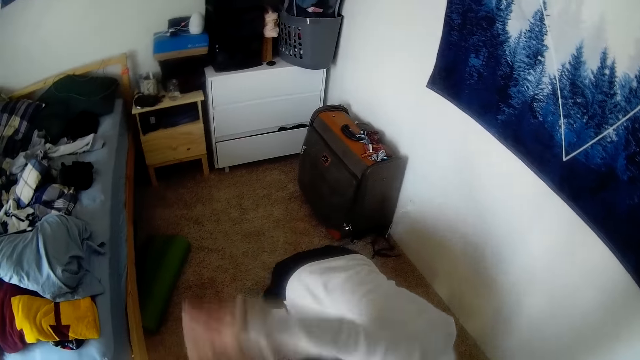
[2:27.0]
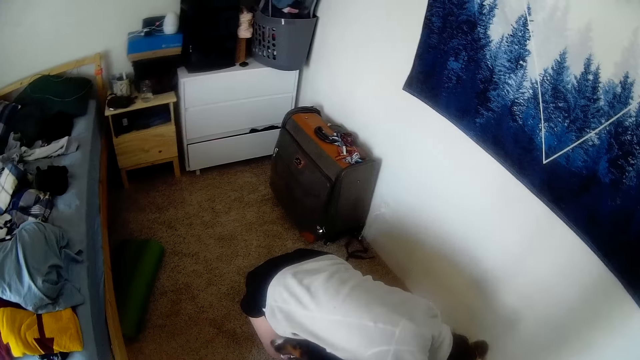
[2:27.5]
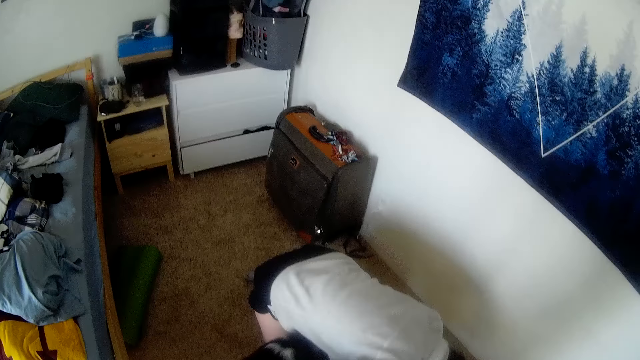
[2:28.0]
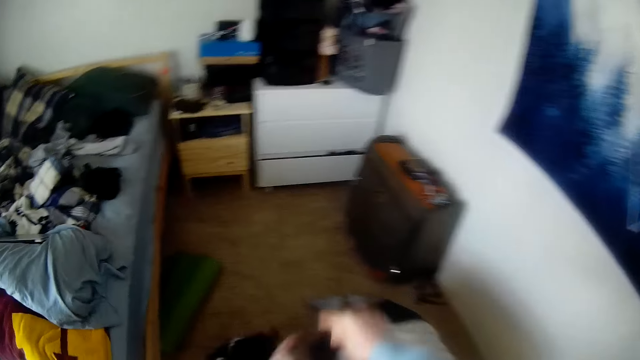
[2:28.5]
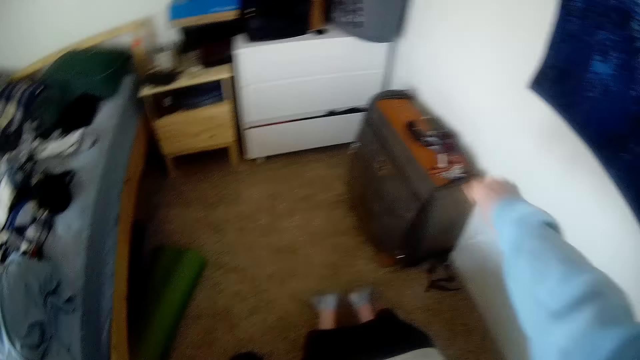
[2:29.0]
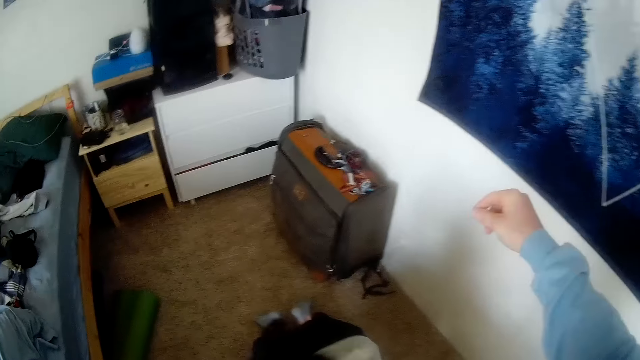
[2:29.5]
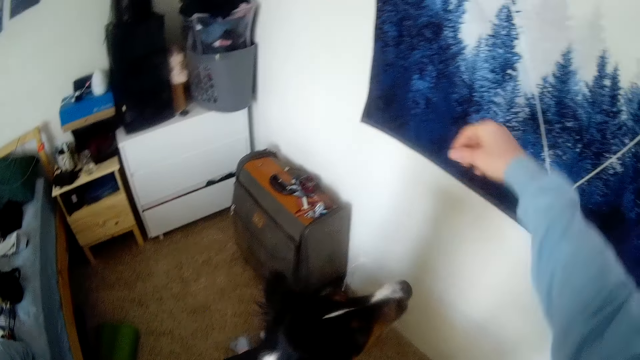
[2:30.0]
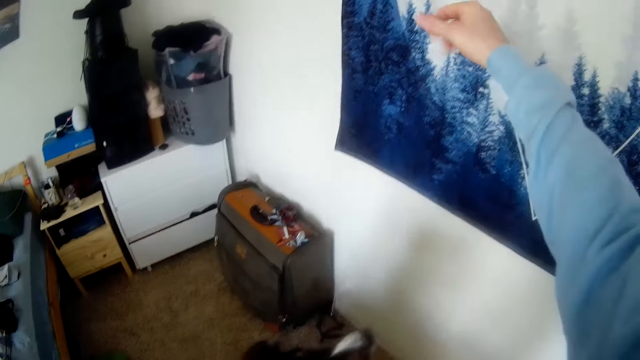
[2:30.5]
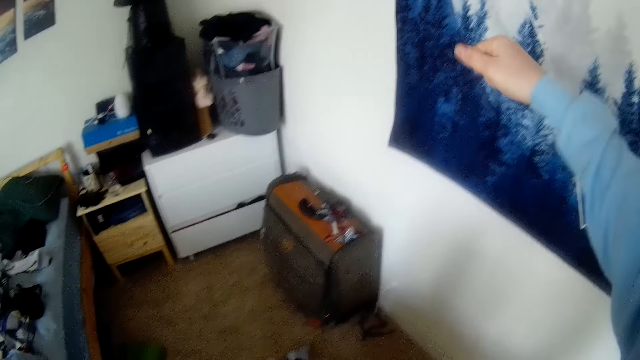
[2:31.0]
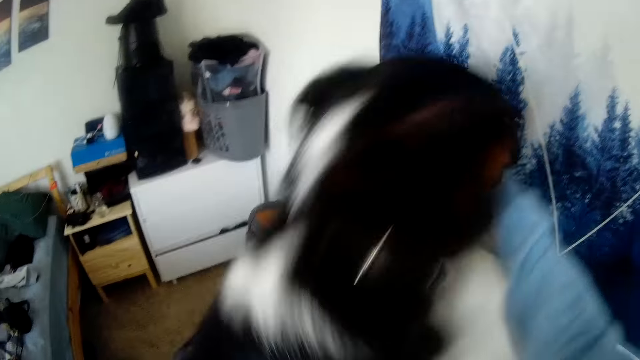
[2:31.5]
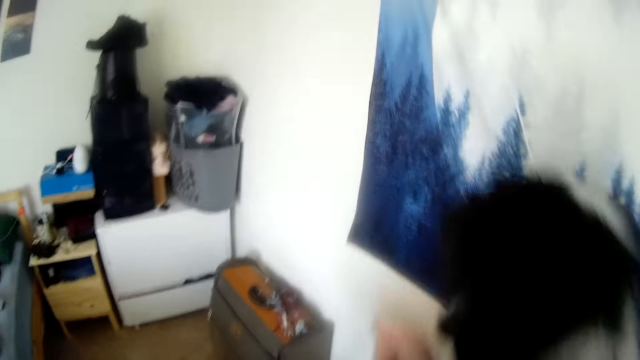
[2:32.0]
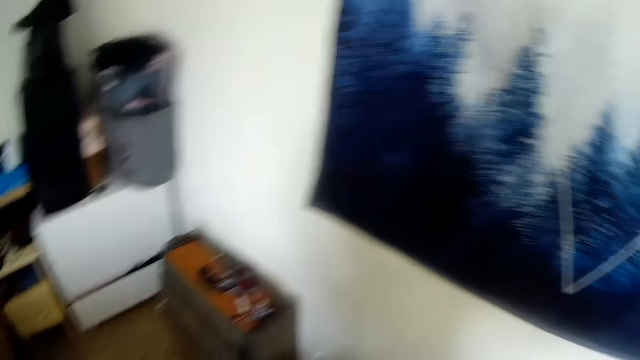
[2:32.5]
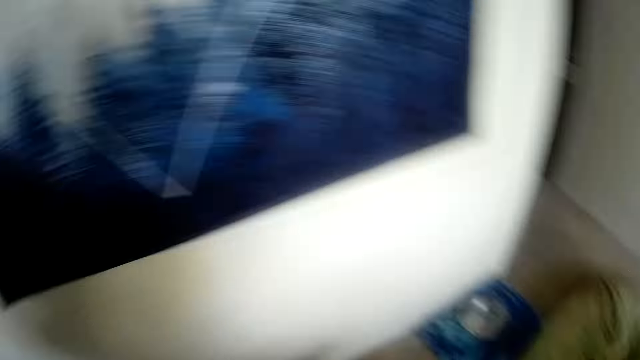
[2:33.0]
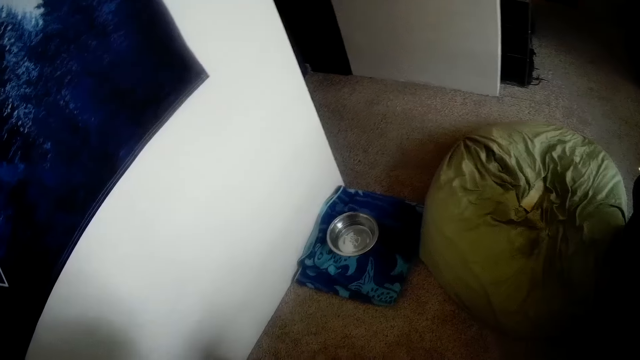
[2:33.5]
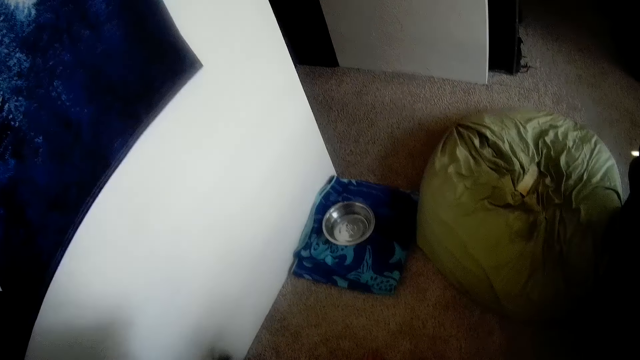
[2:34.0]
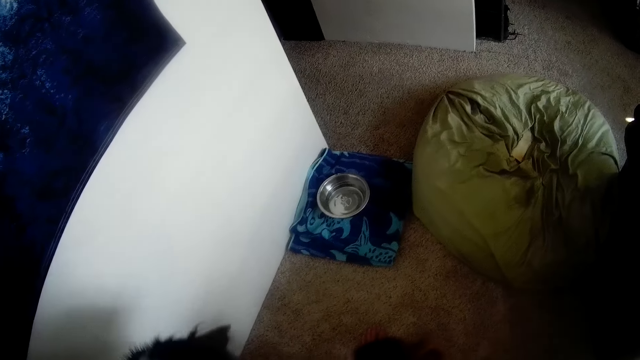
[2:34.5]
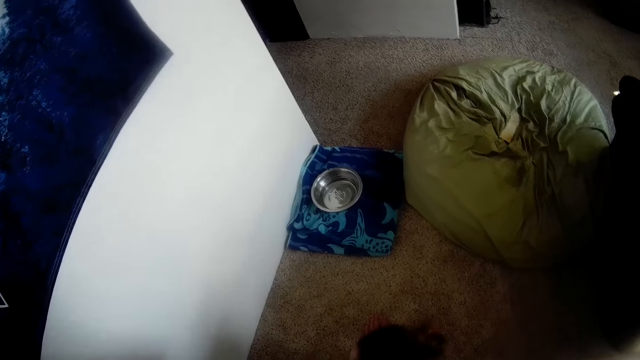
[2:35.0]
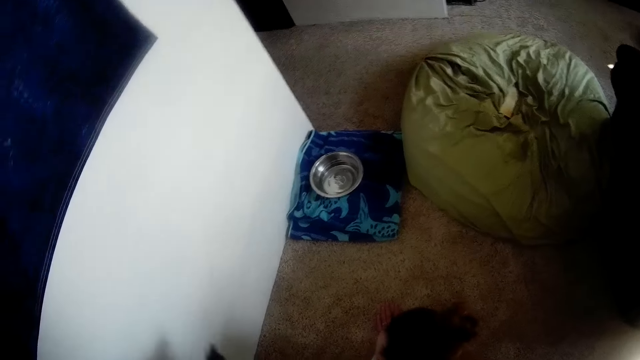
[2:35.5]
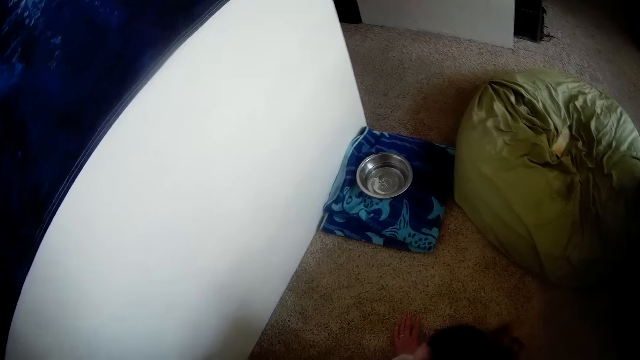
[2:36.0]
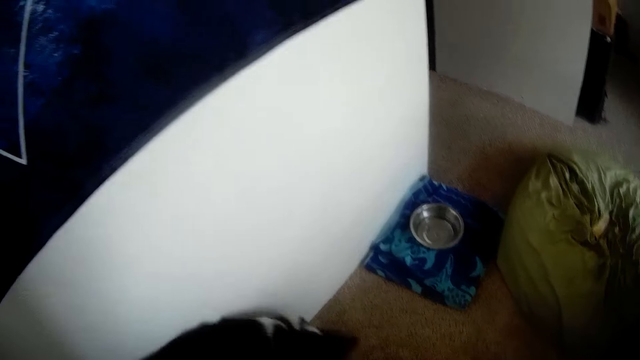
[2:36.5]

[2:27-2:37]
The woman drops her right hand. The camera wearer lifts his right hand. He plays with the dog. The dog hops on the camera wearer's right hand. The camera wearer looks at the metal bowl.

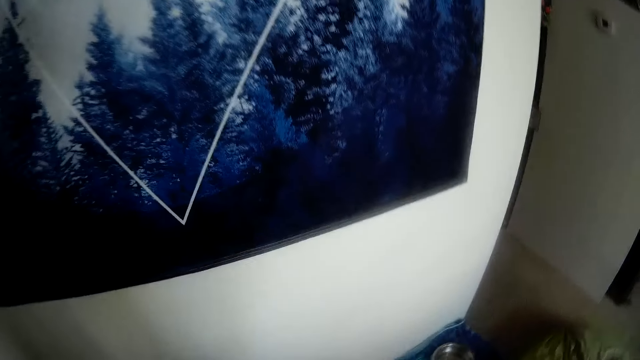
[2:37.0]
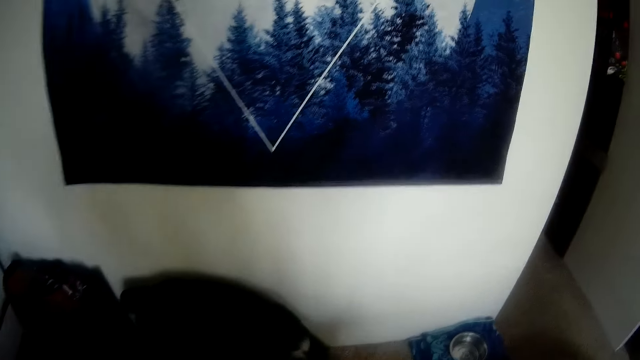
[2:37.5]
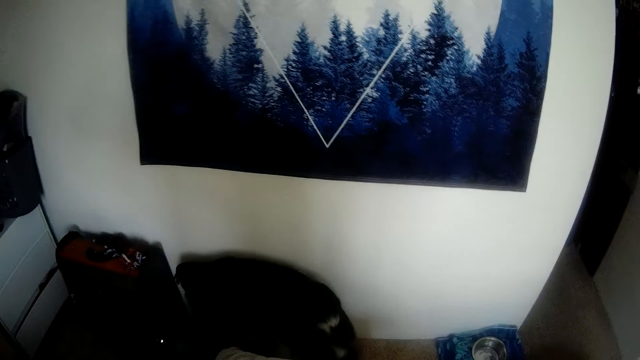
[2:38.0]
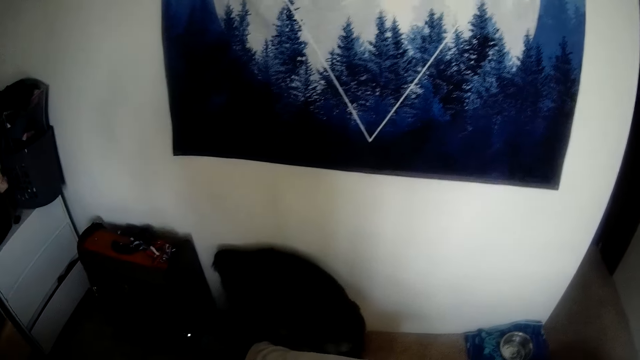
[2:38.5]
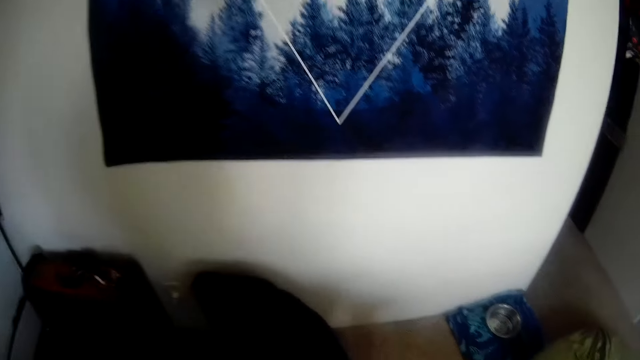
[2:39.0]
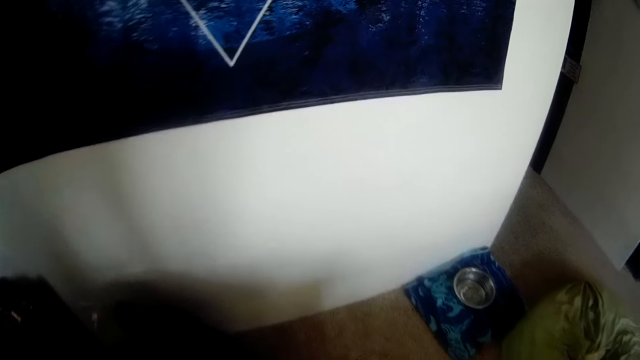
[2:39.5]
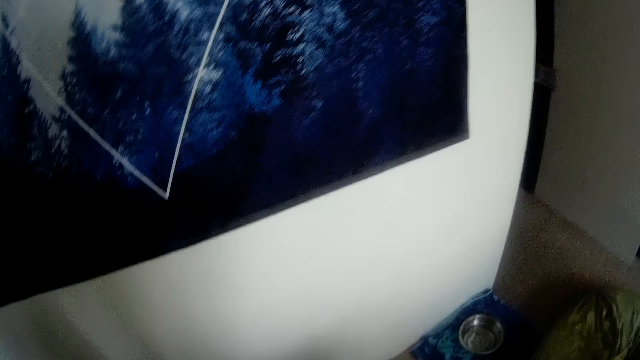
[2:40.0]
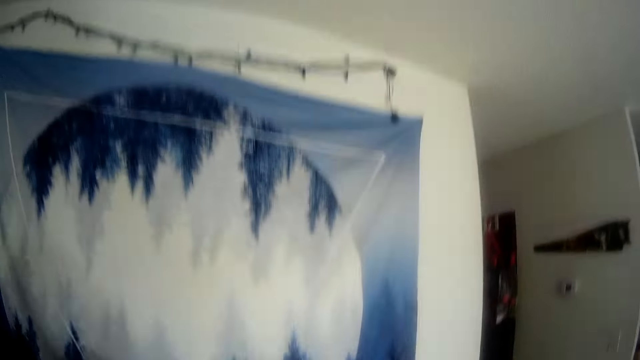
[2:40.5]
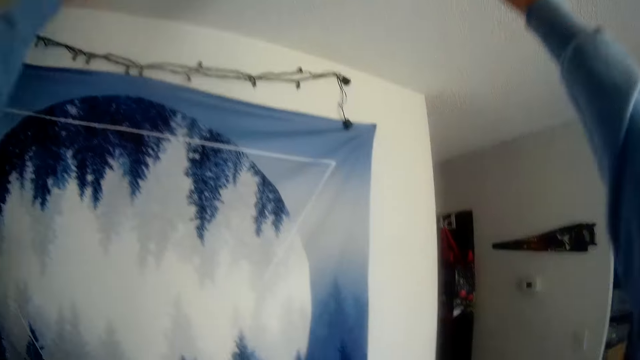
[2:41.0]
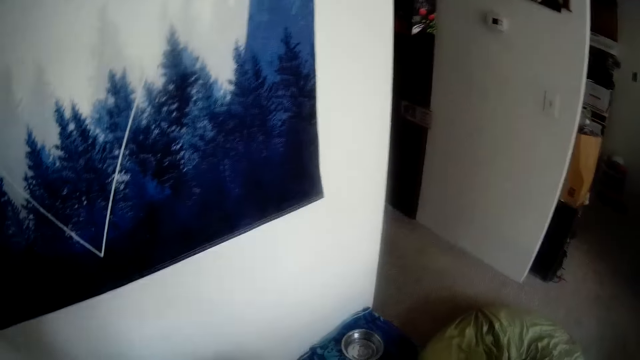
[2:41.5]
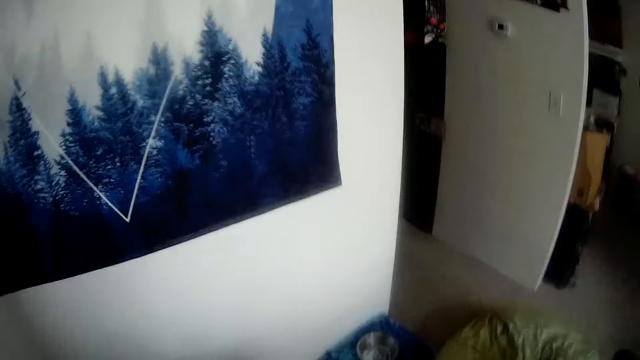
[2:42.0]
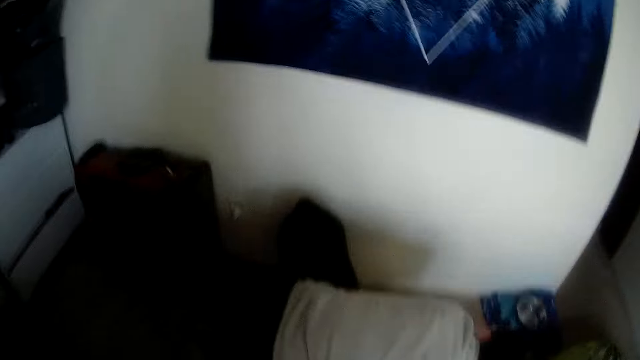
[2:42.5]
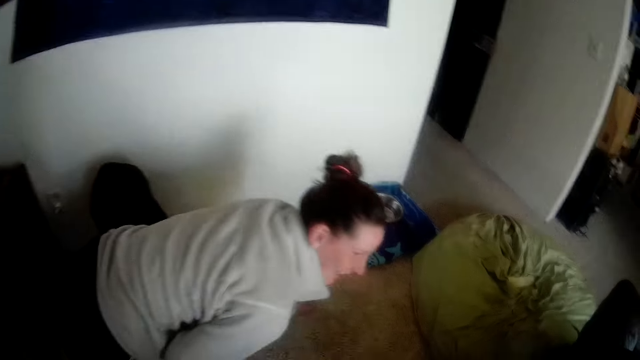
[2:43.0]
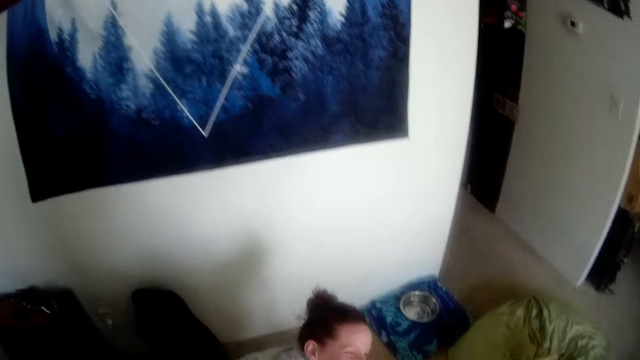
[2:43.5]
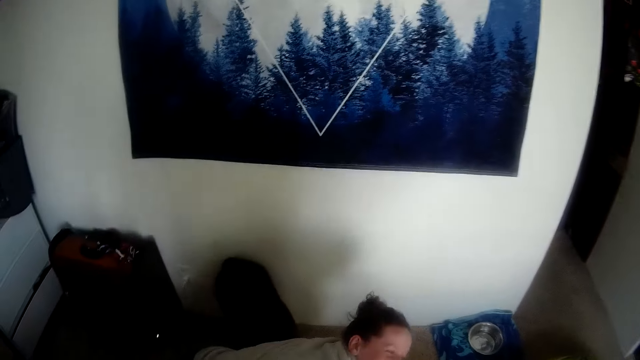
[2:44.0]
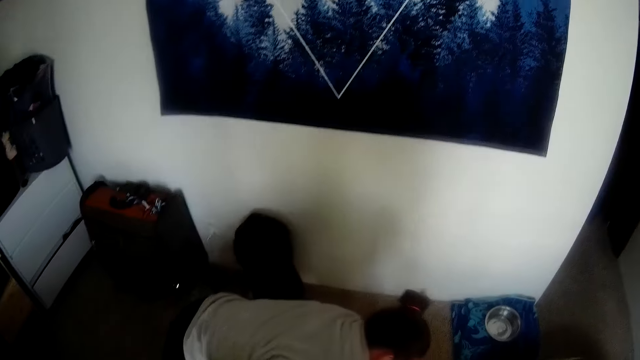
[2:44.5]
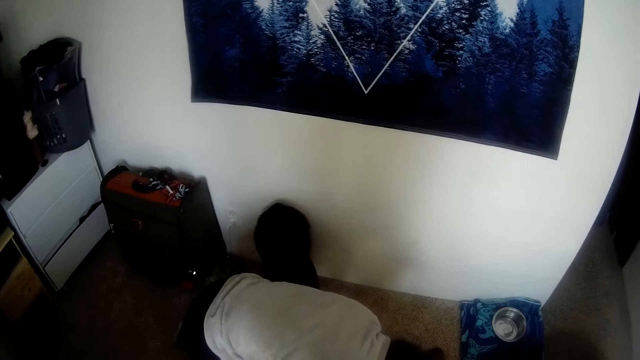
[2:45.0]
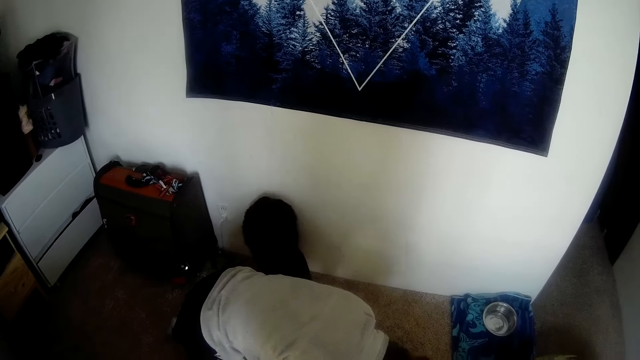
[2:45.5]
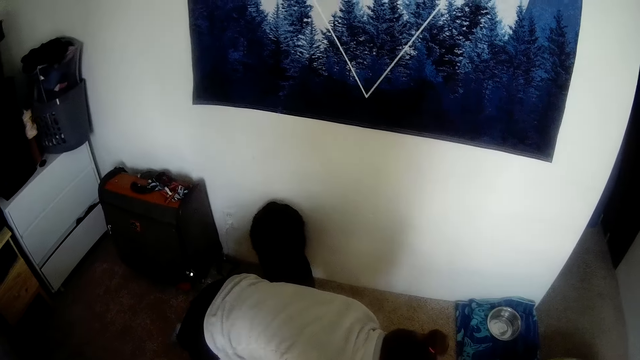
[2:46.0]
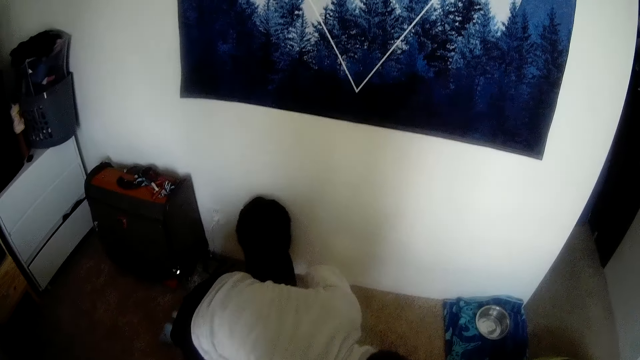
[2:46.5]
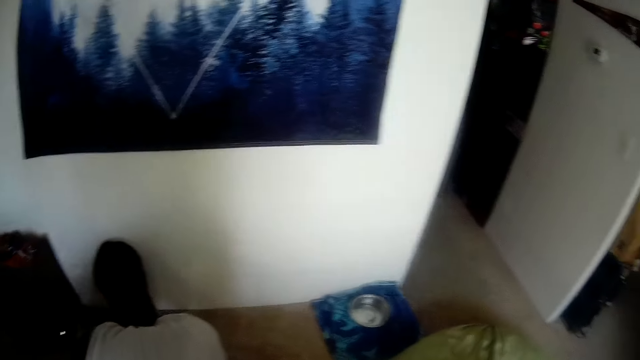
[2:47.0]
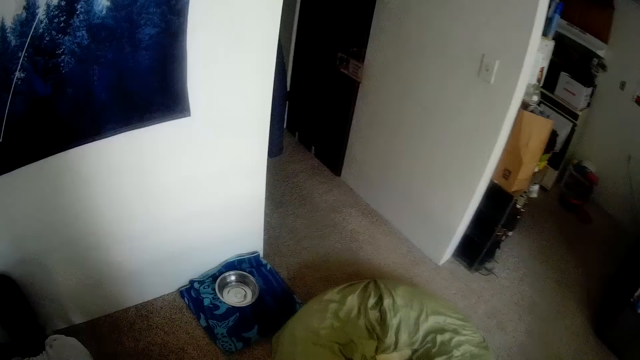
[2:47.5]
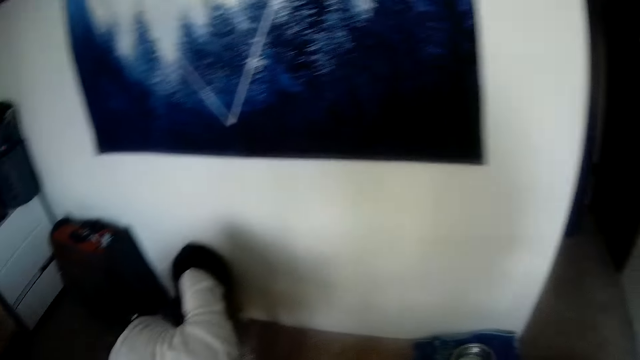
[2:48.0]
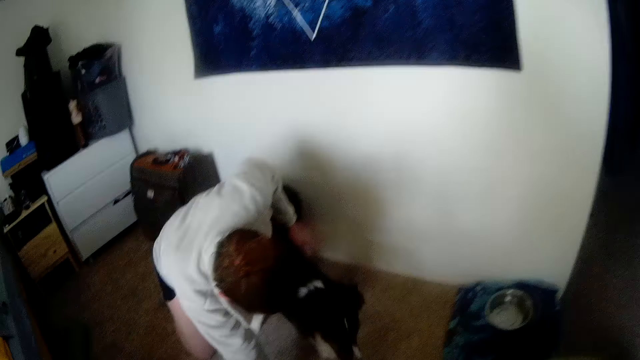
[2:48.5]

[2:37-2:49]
The camera wearer looks at the wall. He lifts both his hands and drops both his hands. He looks at the woman. The woman looks up.
